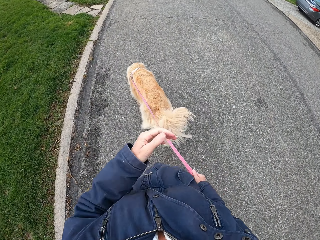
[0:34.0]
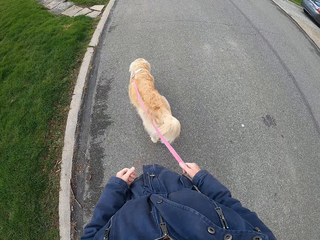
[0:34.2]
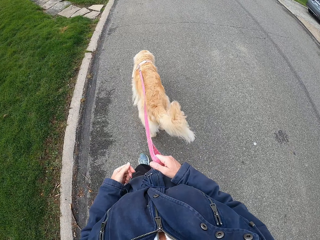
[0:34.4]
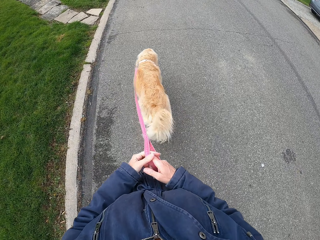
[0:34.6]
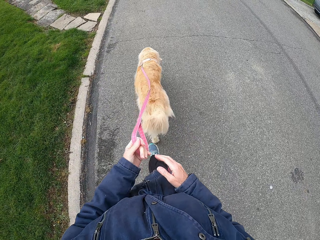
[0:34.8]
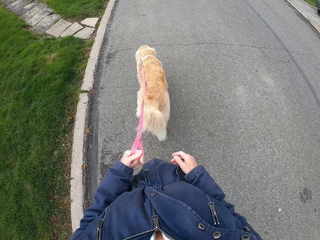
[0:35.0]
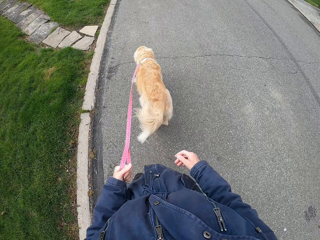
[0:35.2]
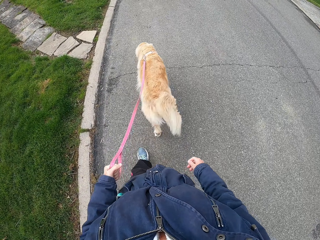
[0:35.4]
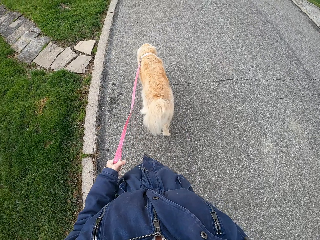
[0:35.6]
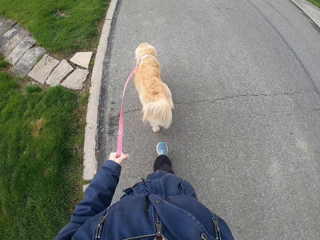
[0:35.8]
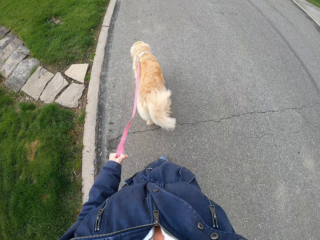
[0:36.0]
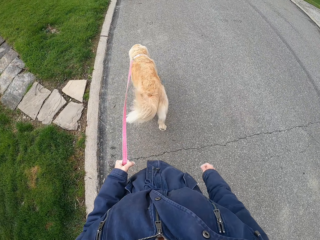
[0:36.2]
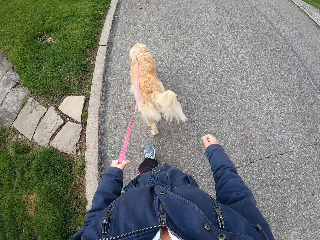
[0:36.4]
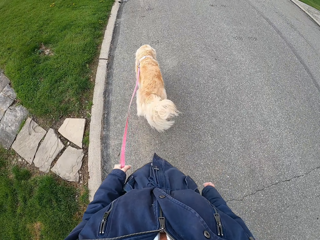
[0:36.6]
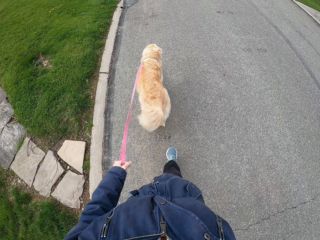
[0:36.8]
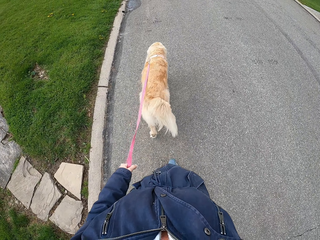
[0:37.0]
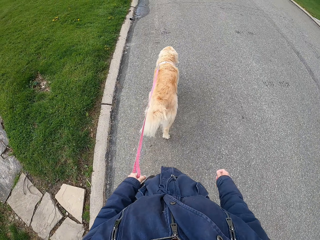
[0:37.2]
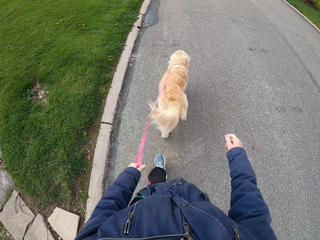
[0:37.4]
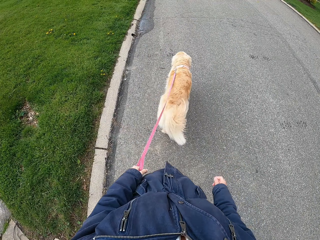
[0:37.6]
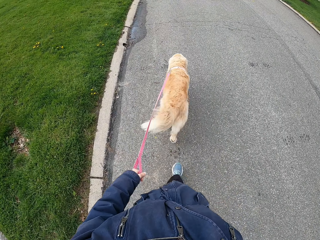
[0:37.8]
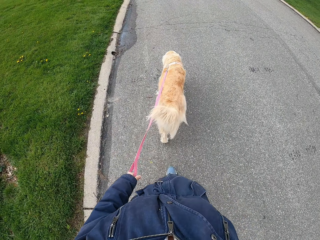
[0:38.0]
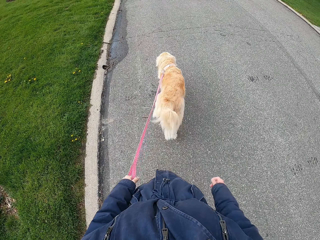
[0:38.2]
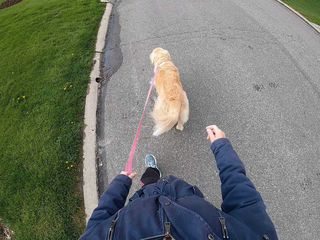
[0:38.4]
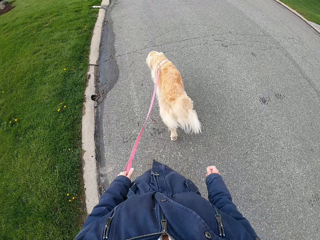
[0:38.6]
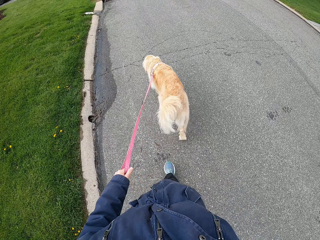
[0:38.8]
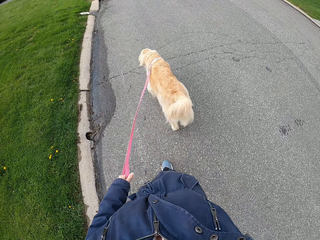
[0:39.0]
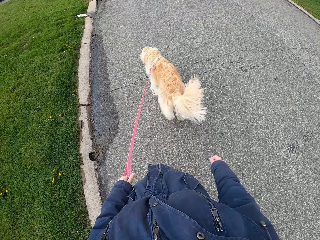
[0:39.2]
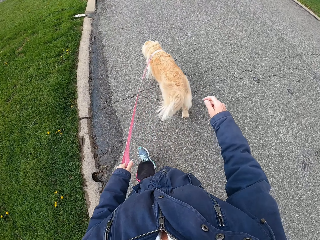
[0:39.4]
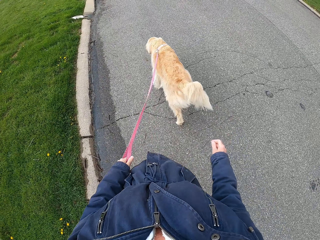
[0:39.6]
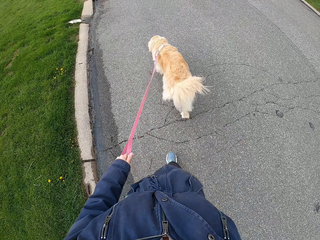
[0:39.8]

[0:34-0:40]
The camera wearer touches the face. They walk around.

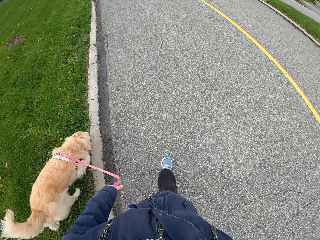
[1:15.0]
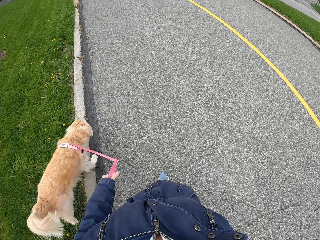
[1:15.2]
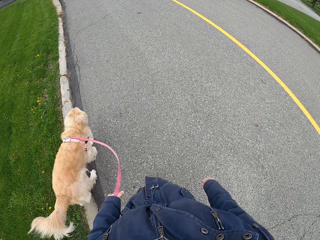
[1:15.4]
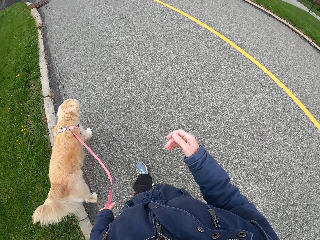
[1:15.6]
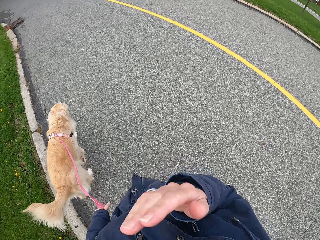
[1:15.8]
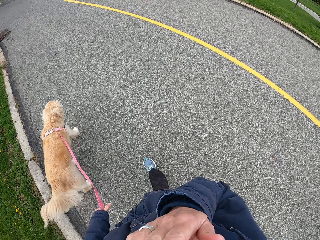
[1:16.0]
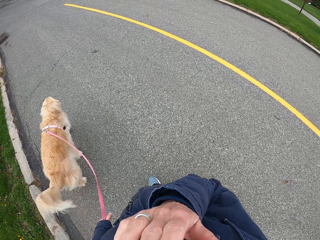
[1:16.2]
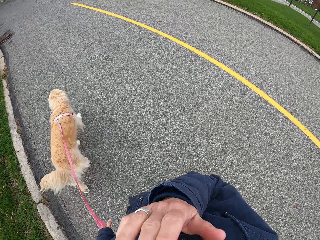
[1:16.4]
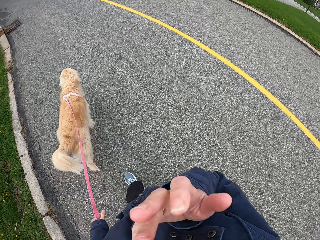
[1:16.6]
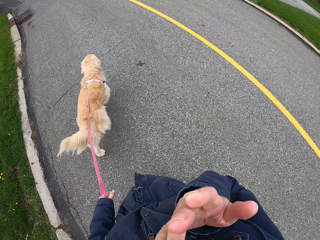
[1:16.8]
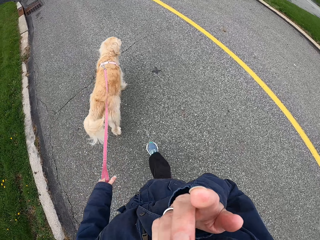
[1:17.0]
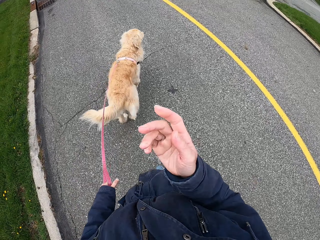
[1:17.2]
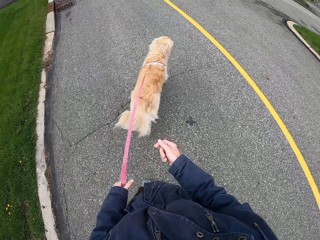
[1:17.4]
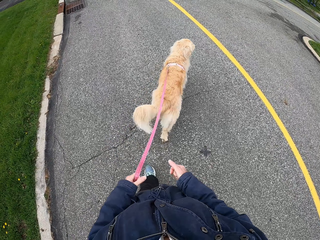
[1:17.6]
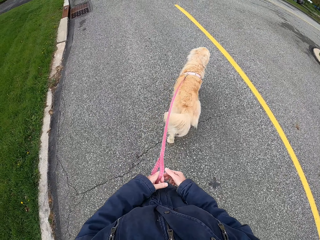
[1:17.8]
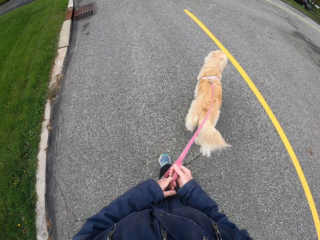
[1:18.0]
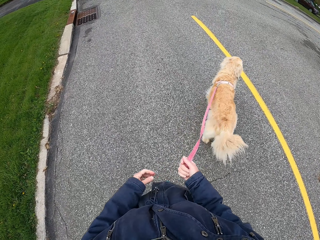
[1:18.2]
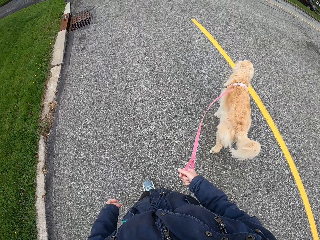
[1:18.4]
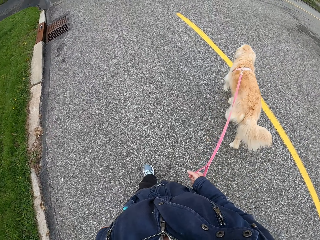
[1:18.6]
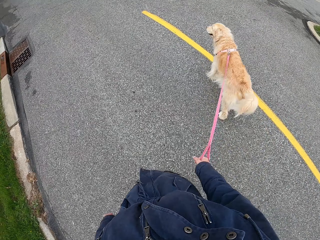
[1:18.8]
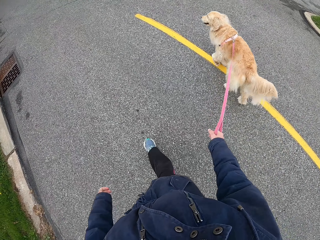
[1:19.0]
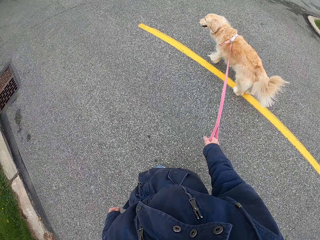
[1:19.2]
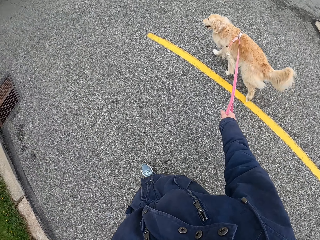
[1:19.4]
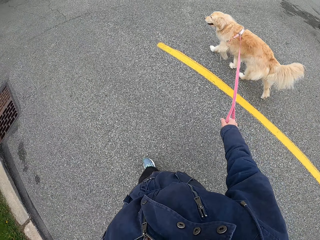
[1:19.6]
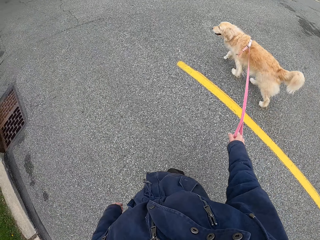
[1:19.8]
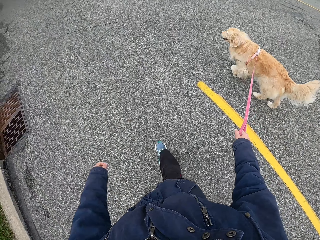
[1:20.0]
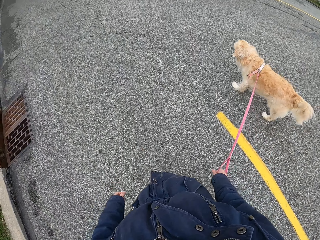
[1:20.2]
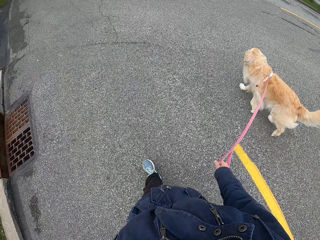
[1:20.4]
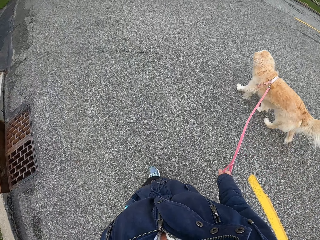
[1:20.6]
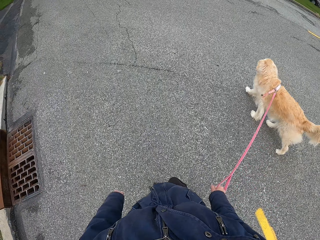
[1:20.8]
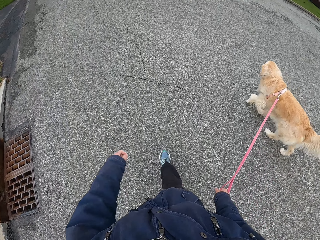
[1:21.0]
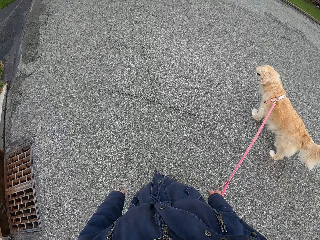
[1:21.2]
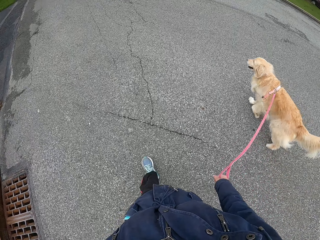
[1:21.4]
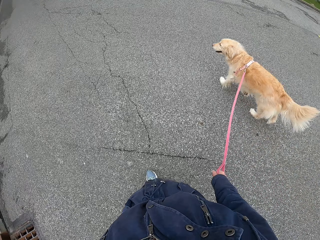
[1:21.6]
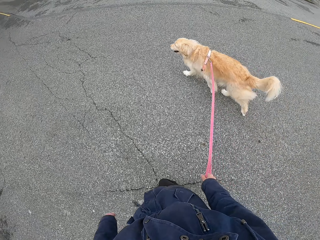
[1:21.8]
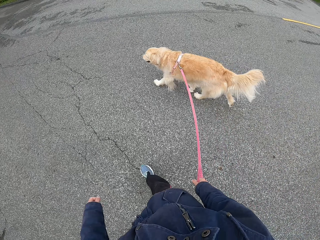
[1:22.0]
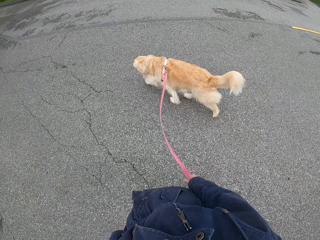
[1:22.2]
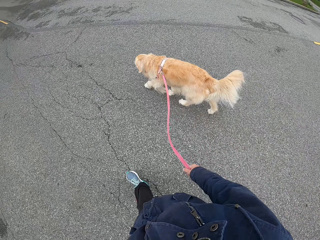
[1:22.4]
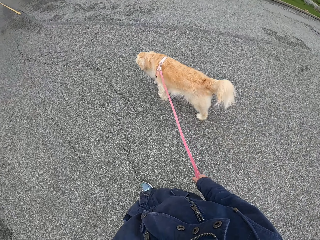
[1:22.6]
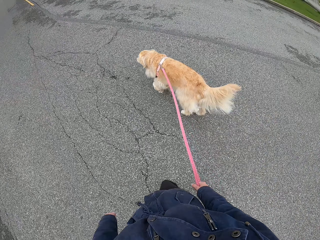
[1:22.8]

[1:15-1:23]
The camera wearer touches the face. They walk around.

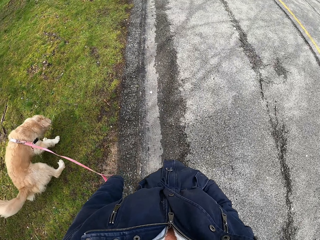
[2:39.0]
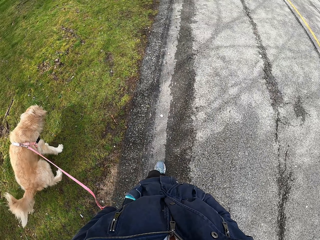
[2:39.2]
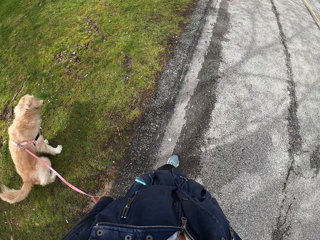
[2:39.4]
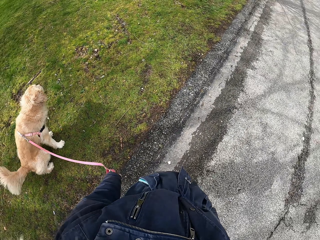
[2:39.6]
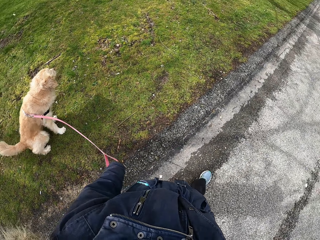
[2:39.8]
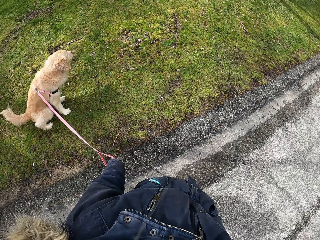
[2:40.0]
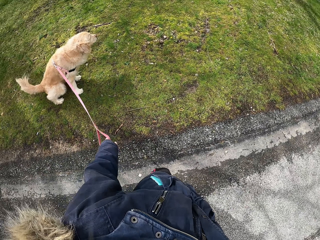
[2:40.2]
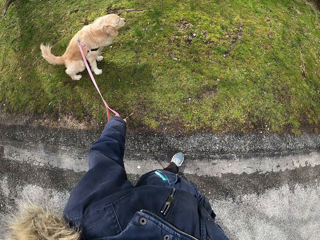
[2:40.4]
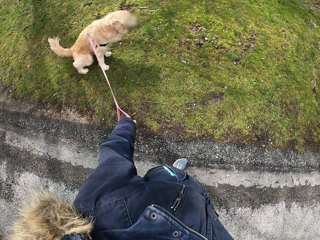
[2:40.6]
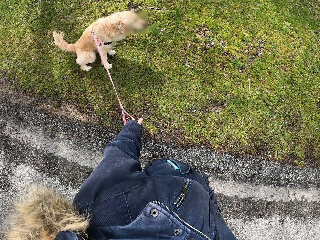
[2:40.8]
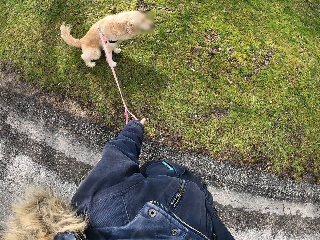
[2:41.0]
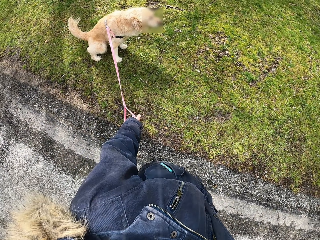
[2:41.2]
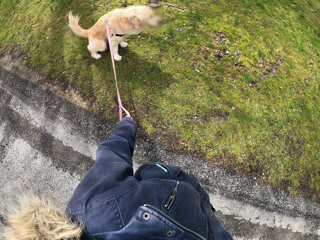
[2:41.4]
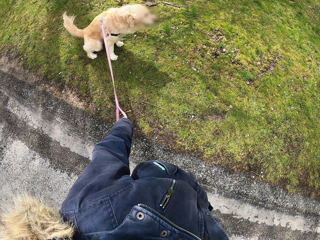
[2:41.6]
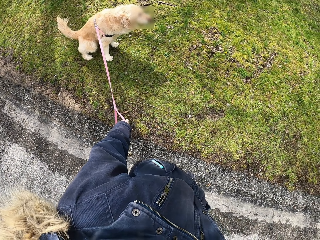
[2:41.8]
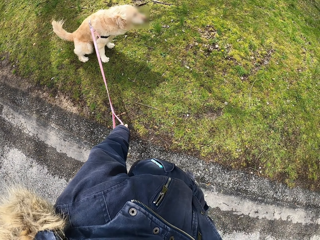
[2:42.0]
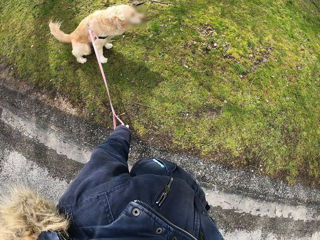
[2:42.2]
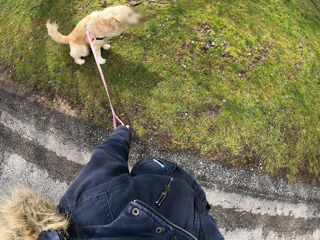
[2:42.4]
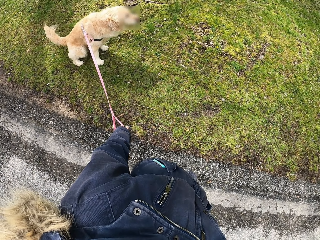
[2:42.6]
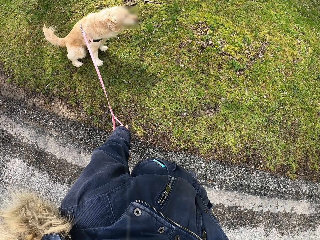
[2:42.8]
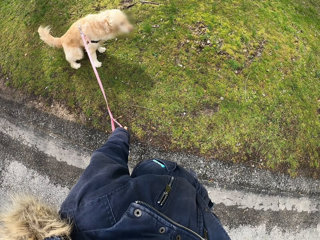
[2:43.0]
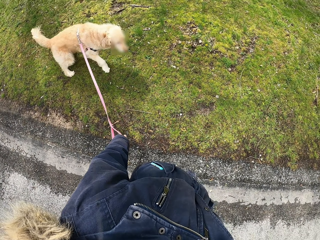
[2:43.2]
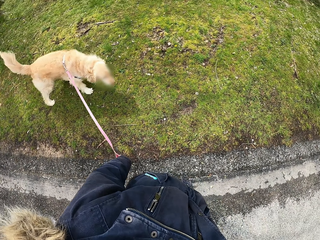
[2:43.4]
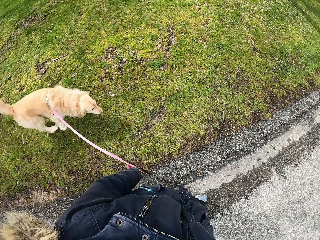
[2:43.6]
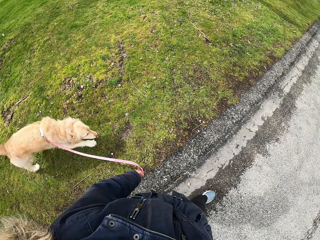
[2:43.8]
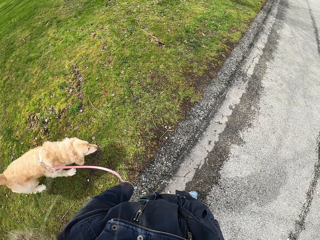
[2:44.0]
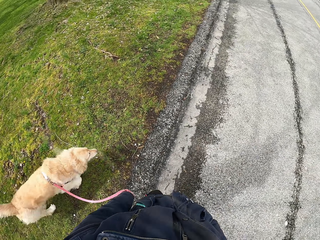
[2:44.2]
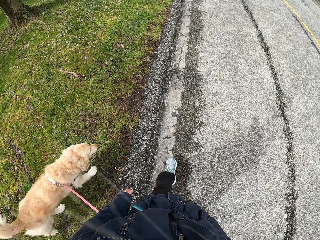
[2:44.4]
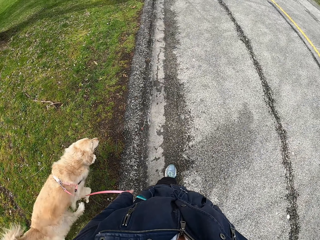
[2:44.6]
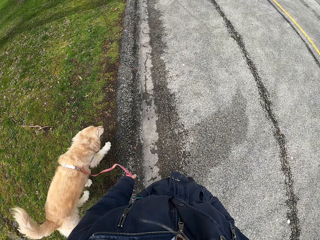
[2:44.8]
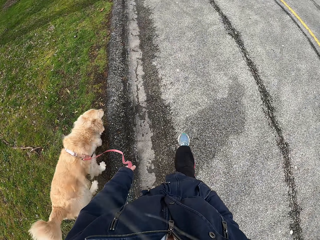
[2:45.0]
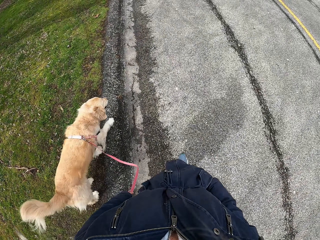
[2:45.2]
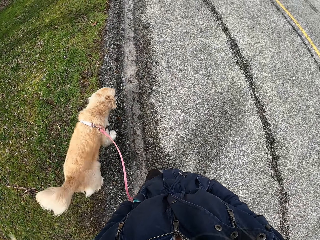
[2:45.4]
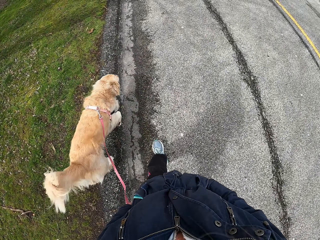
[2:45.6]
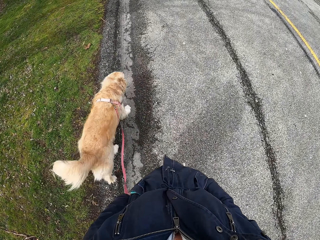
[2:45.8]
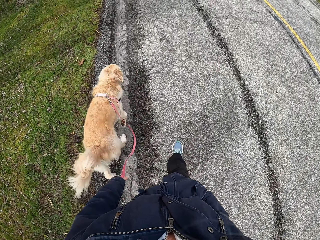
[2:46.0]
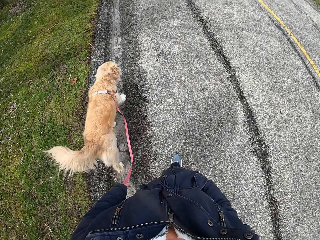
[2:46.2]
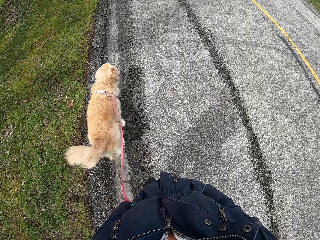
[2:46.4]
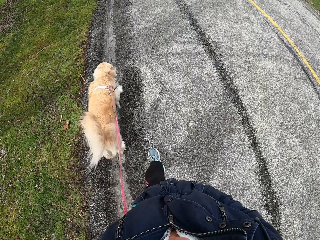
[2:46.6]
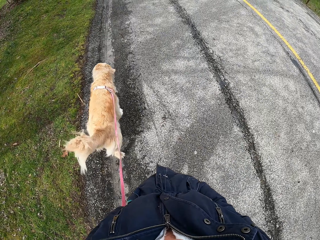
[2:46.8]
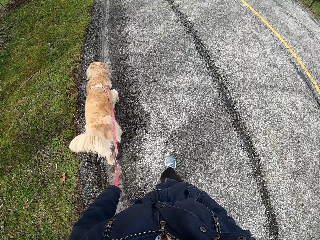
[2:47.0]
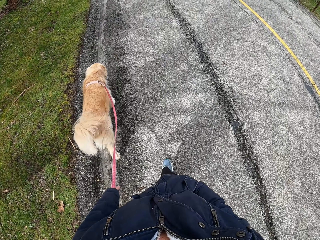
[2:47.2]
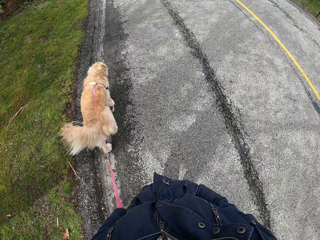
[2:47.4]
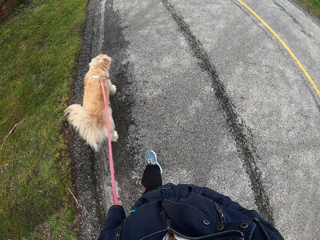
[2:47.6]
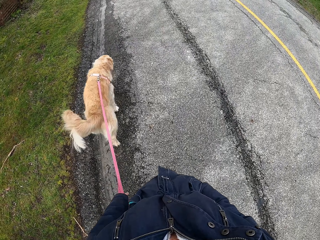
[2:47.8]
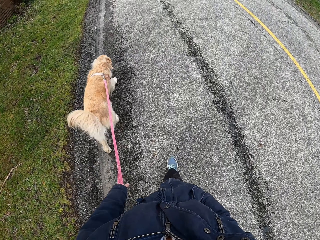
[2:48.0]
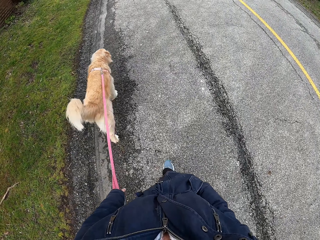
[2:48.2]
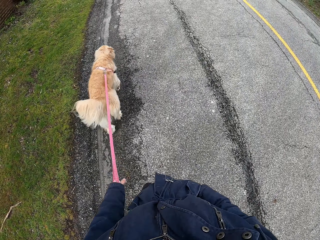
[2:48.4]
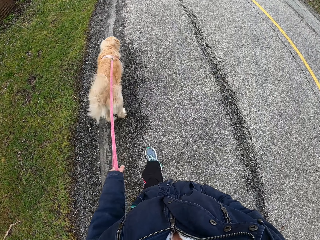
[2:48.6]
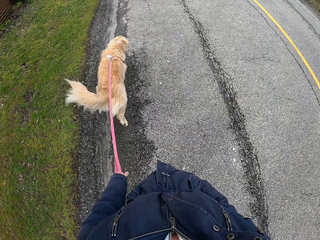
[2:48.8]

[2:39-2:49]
The camera wearer looks at a dog. They stop to walk. They walk on the road.
